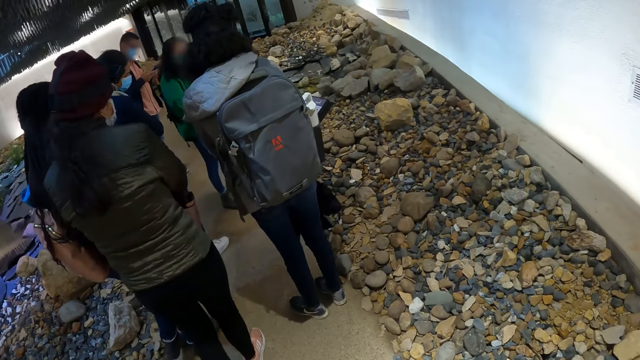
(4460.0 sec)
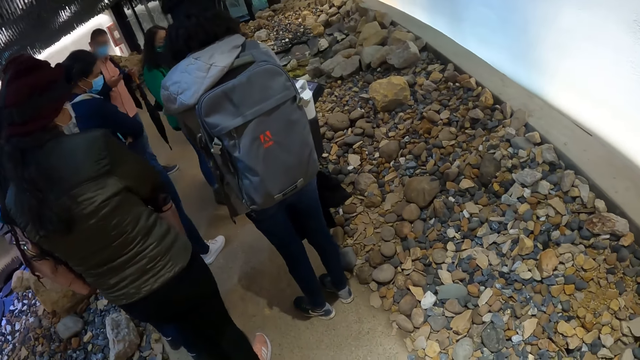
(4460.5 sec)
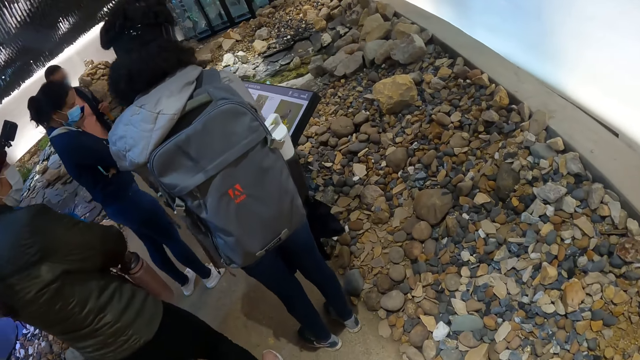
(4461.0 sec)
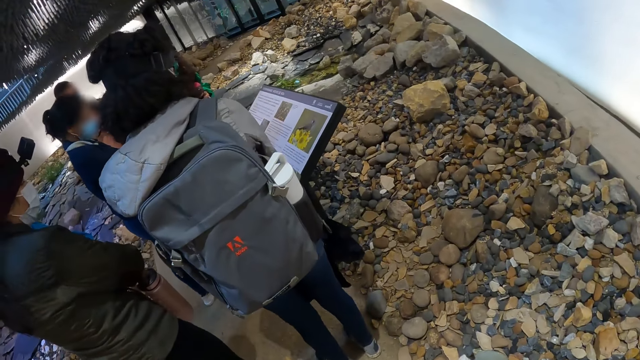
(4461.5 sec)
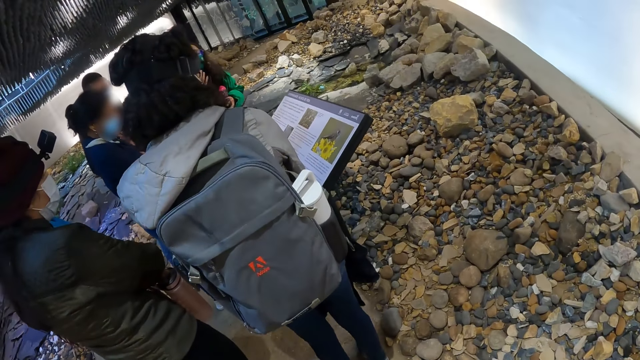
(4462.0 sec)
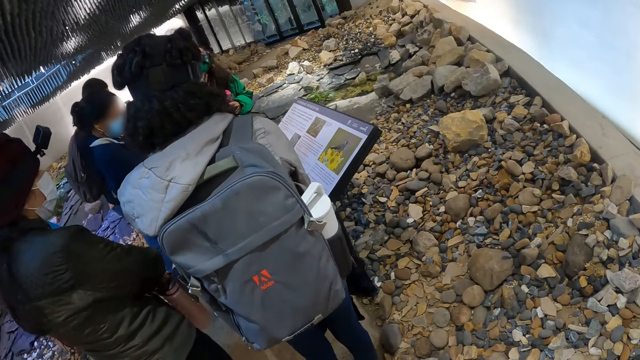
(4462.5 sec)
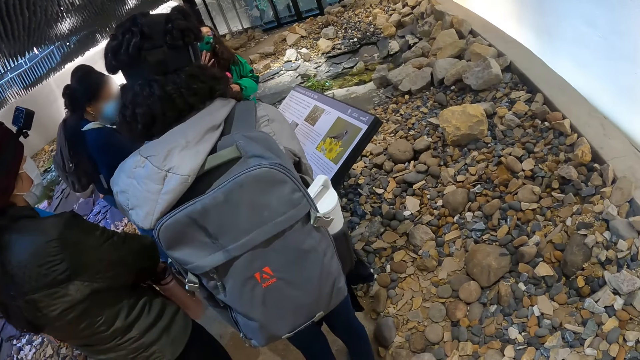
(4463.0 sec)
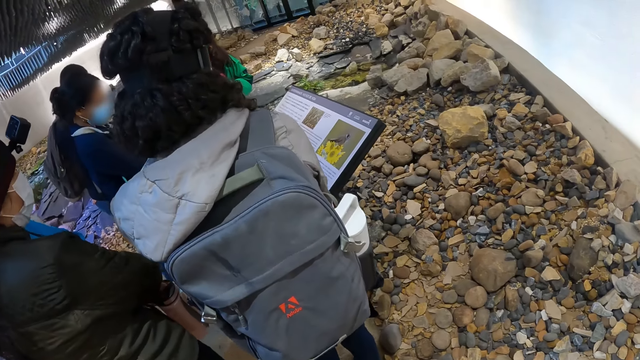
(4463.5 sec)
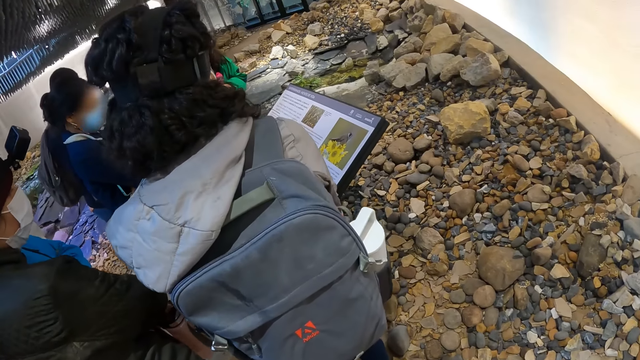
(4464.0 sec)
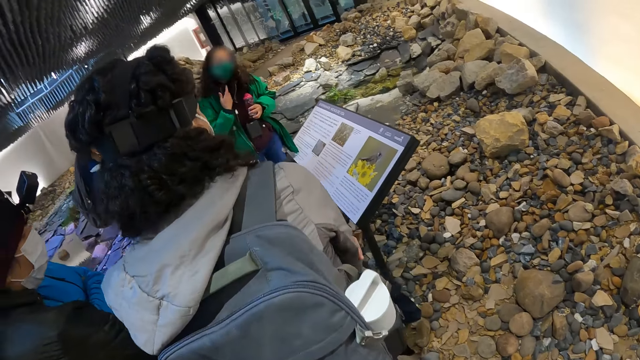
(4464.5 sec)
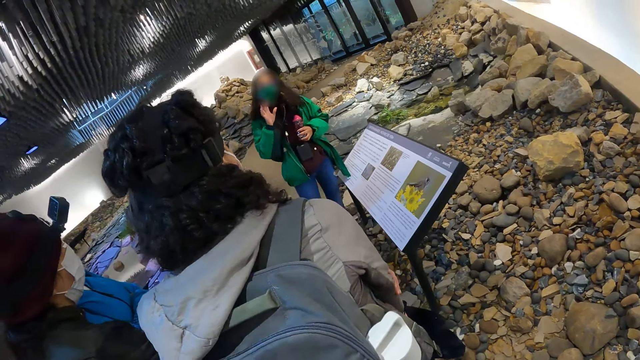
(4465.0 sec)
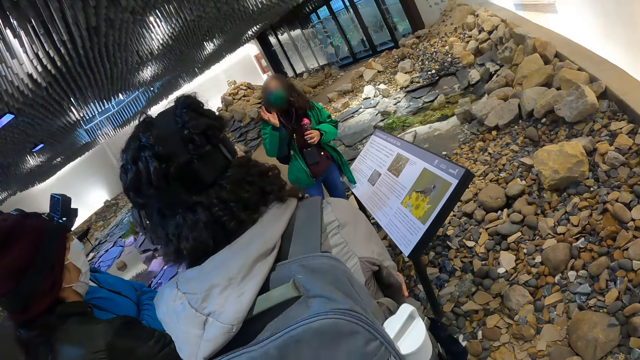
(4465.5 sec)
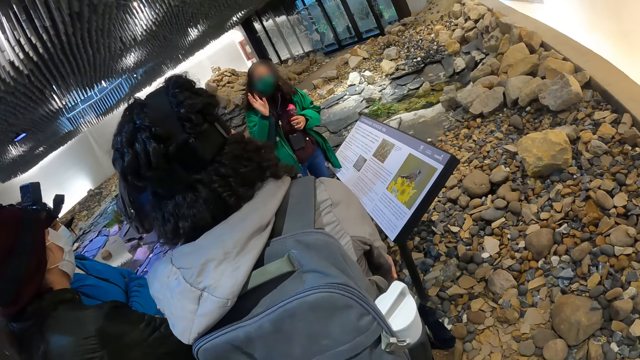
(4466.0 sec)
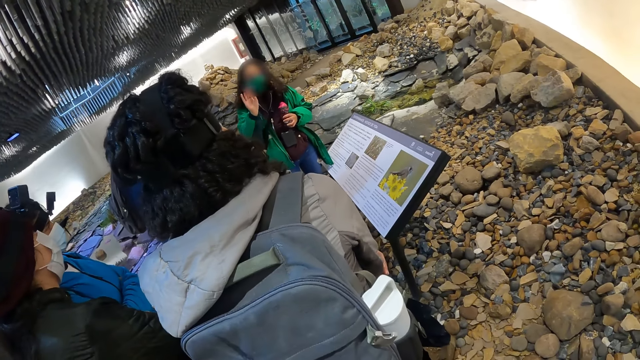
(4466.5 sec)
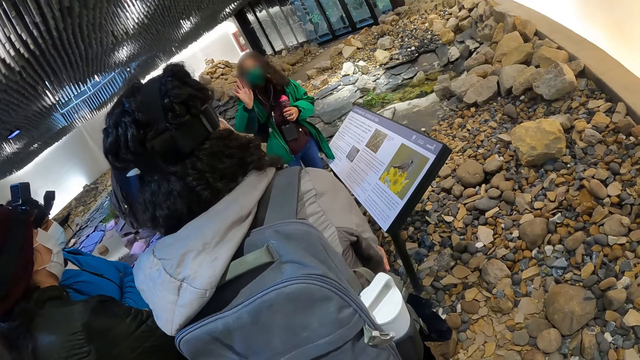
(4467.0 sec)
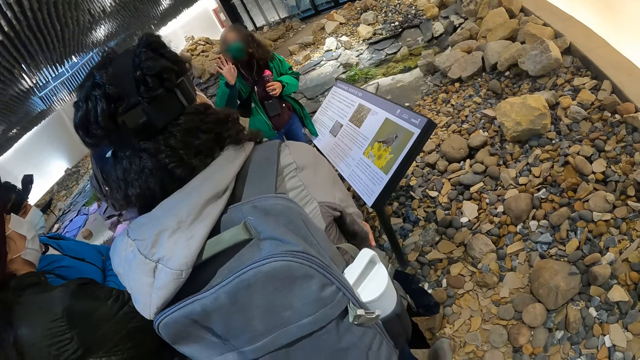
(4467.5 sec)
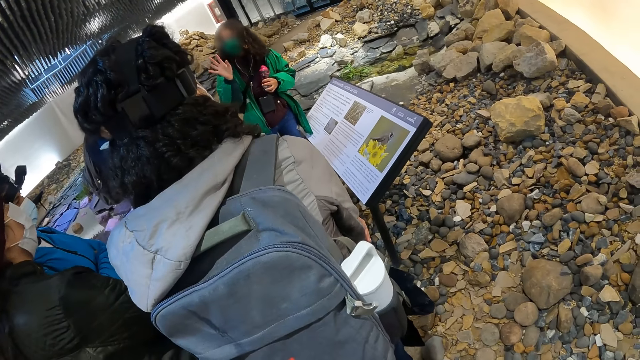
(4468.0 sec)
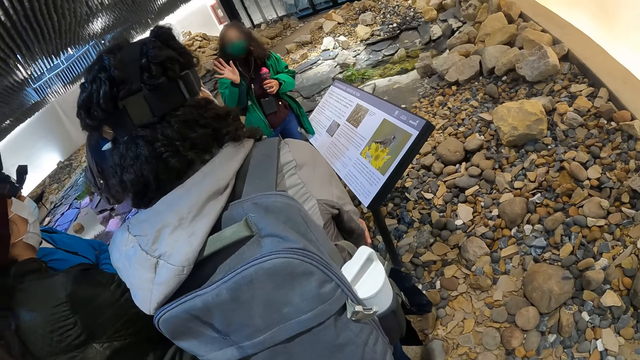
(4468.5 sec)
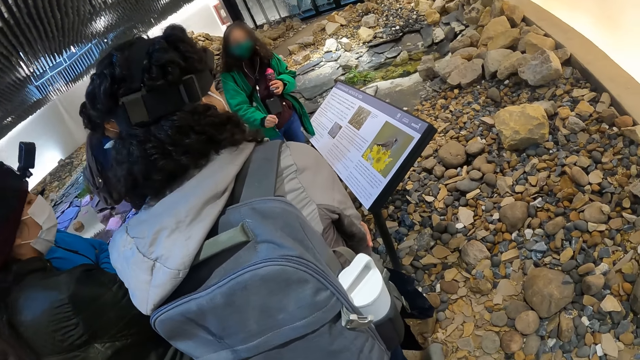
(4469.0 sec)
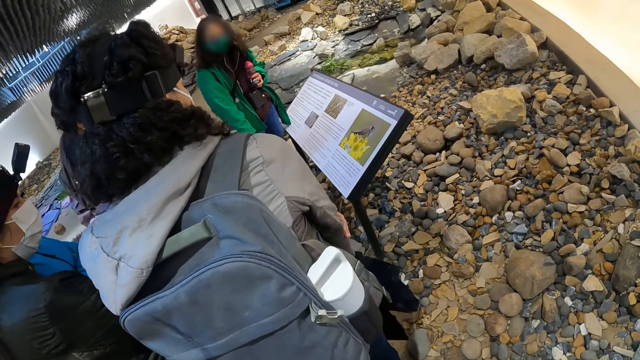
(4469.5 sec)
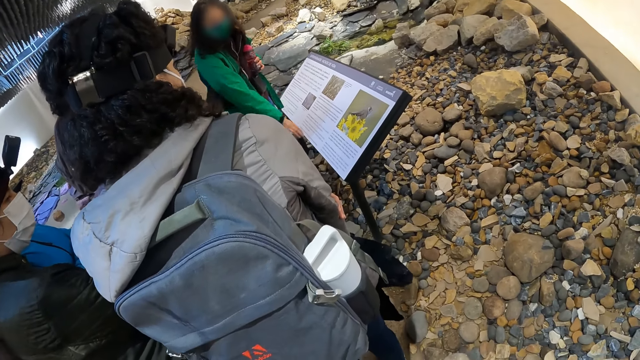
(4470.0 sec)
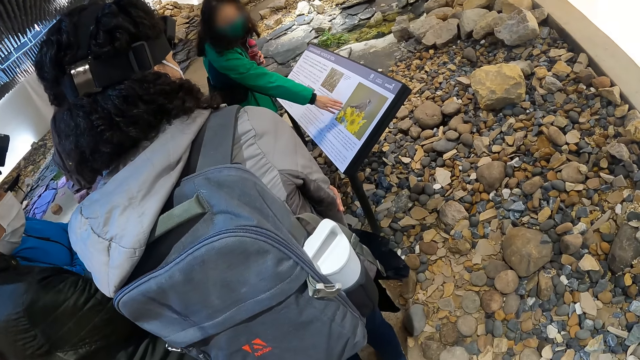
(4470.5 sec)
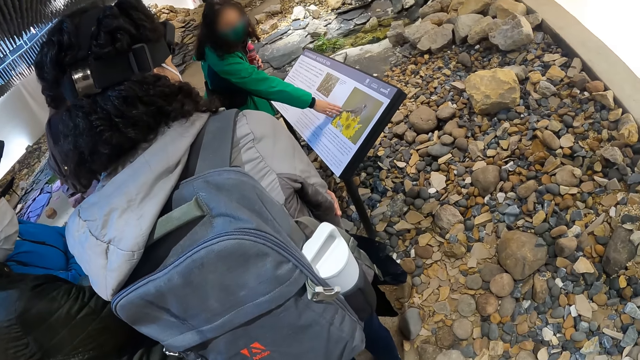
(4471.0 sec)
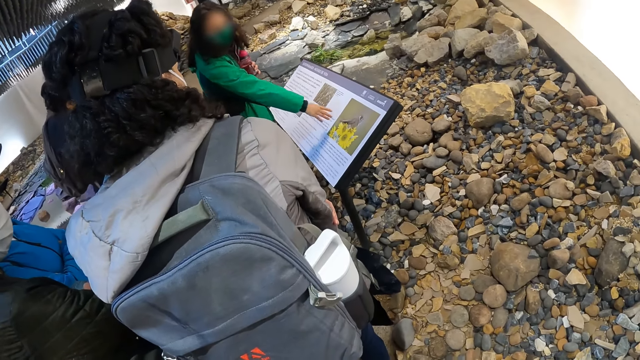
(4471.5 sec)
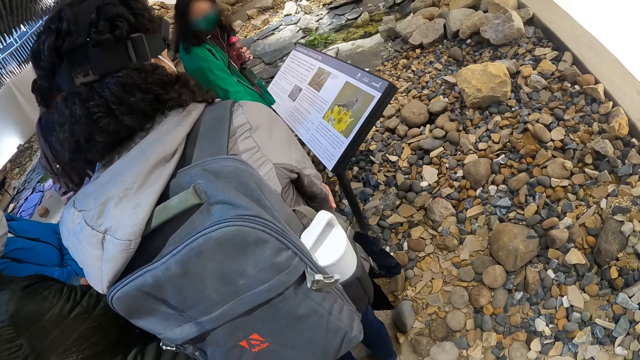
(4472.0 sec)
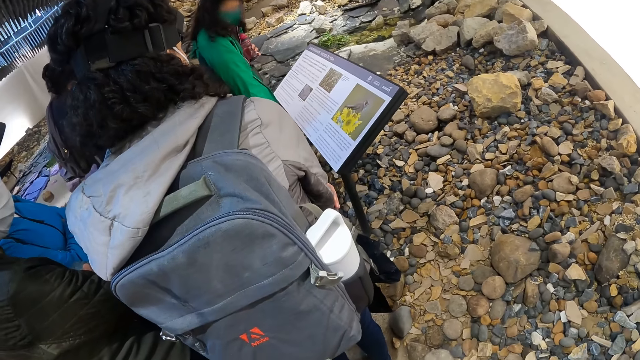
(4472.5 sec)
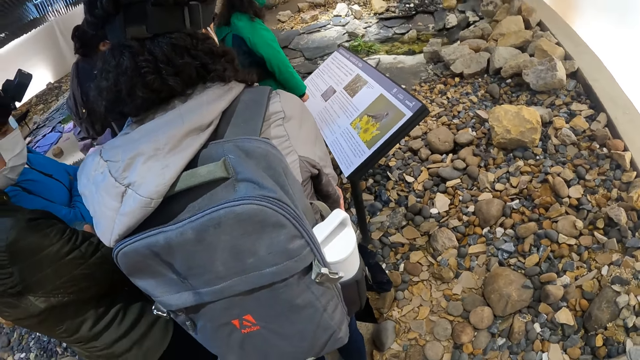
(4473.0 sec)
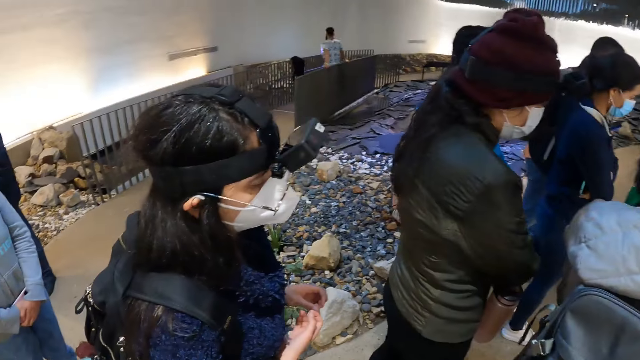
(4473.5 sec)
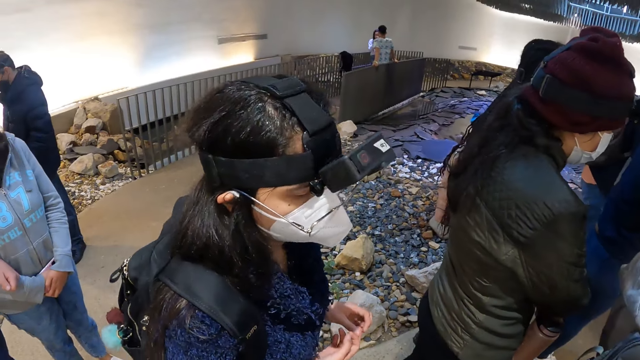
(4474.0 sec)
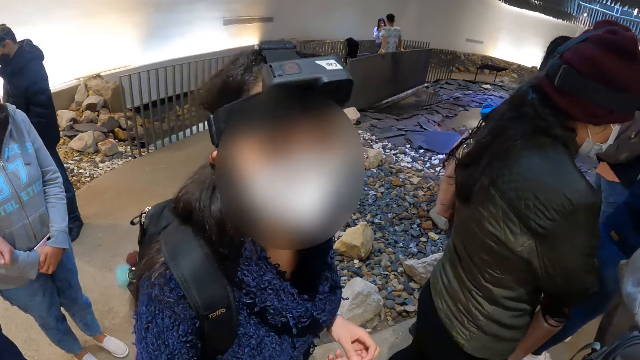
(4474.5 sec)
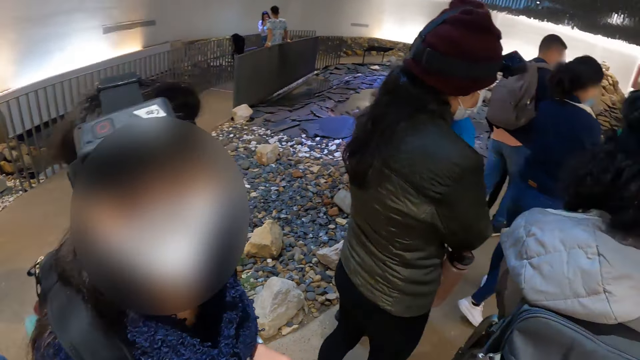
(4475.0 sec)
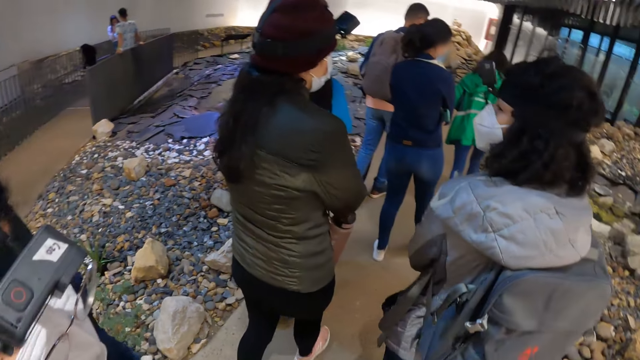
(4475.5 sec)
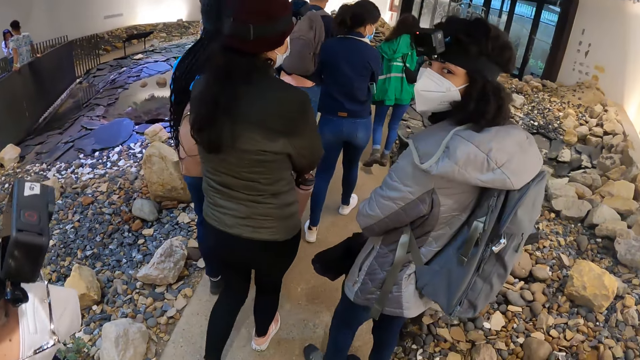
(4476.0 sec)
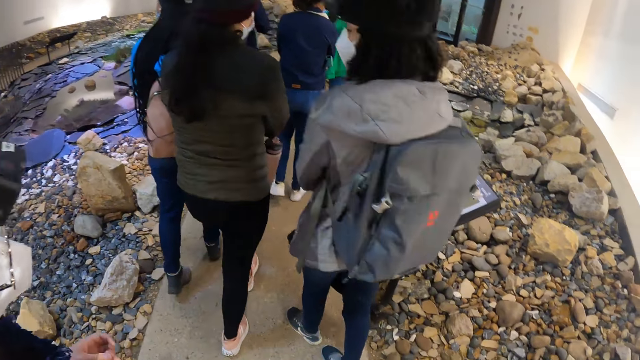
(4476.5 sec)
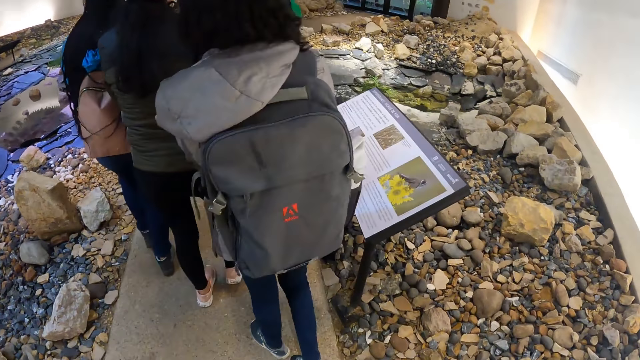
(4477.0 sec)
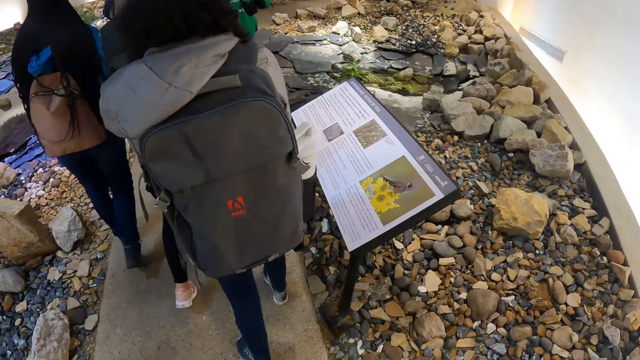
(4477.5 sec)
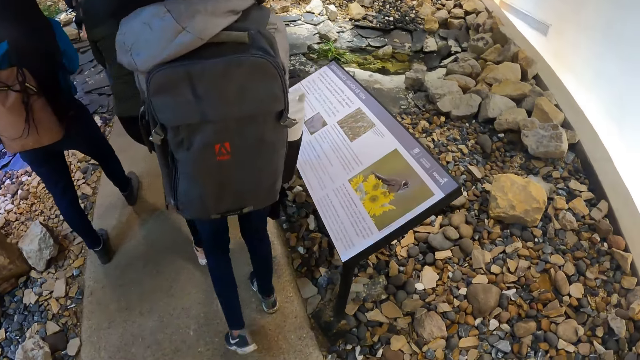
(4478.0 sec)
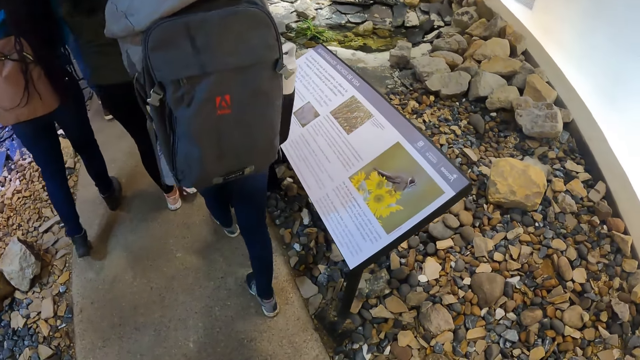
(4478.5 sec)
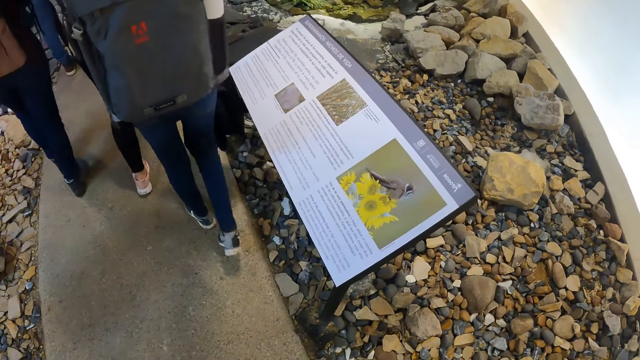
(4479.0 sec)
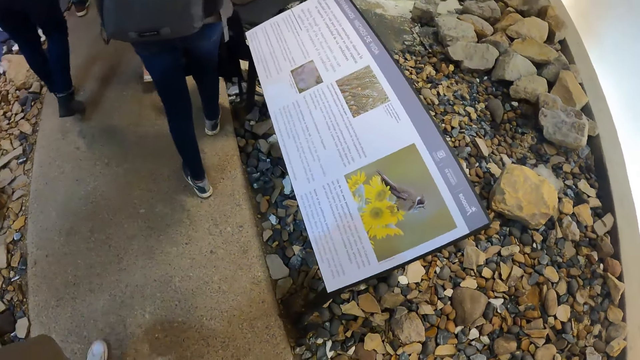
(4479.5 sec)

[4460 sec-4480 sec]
The tour guide touches an interpretation panel with her right hand. The camera wearer walks further into the museum with the group of people.
